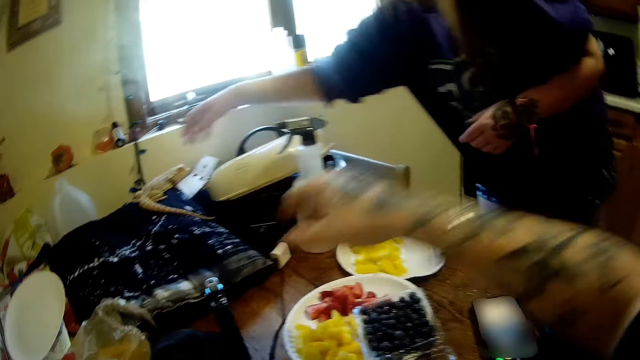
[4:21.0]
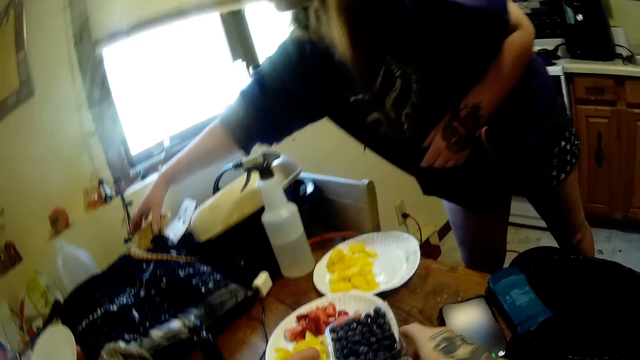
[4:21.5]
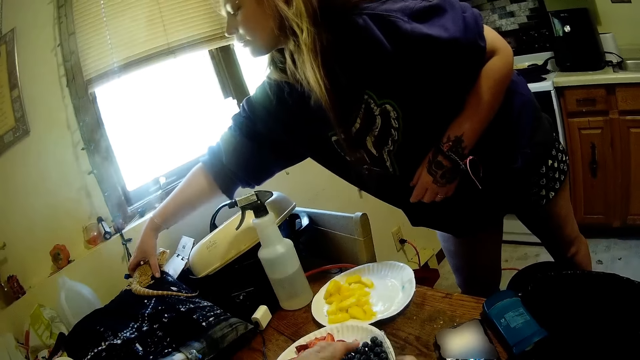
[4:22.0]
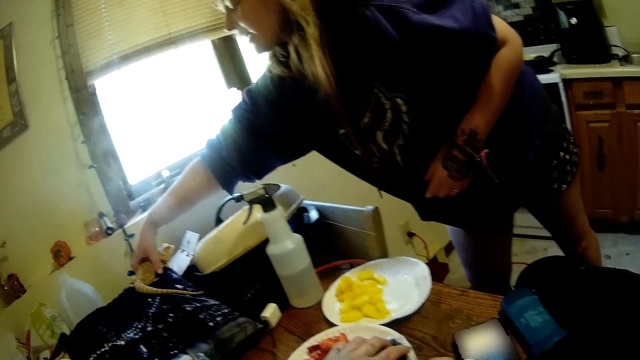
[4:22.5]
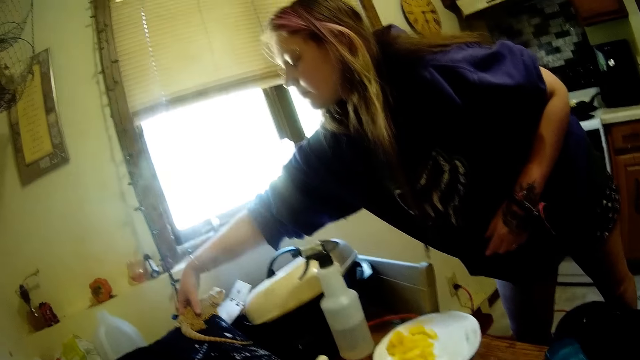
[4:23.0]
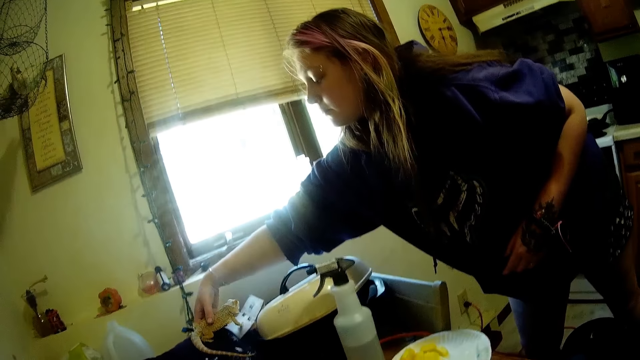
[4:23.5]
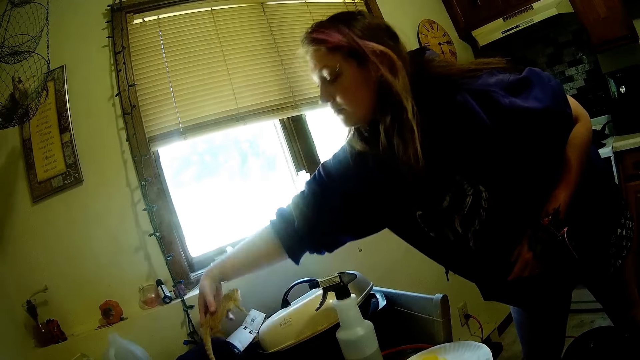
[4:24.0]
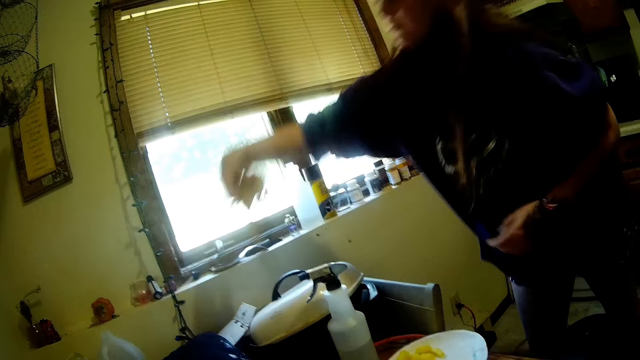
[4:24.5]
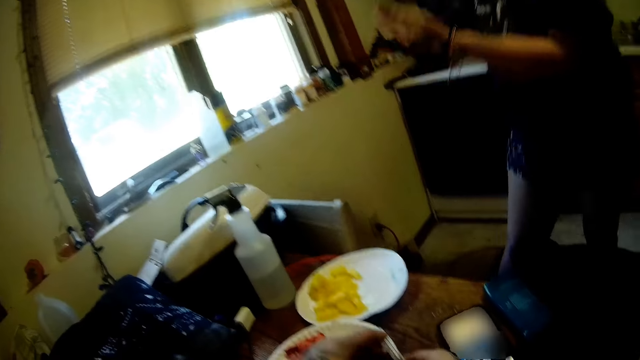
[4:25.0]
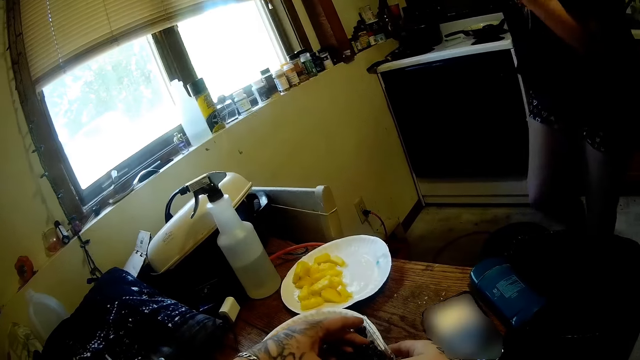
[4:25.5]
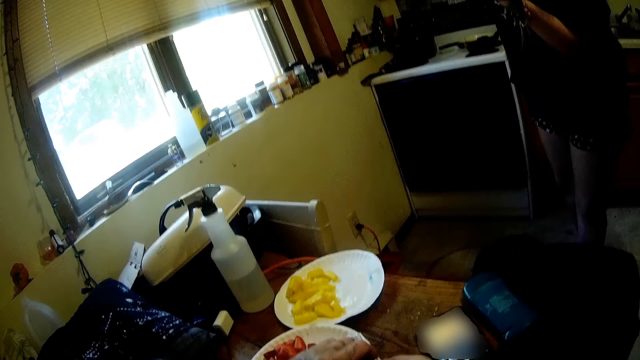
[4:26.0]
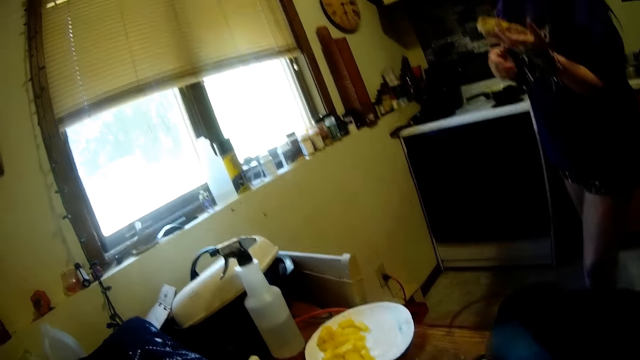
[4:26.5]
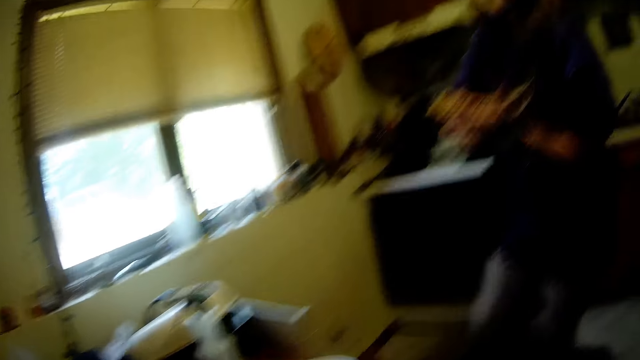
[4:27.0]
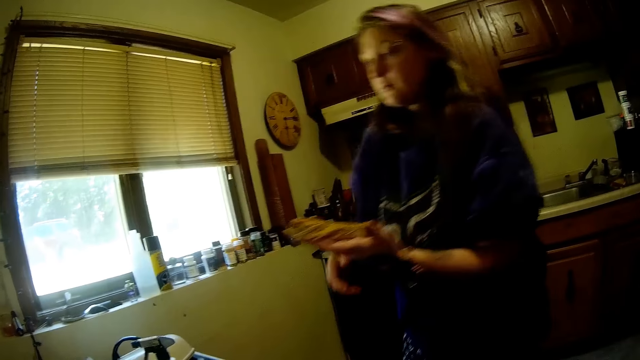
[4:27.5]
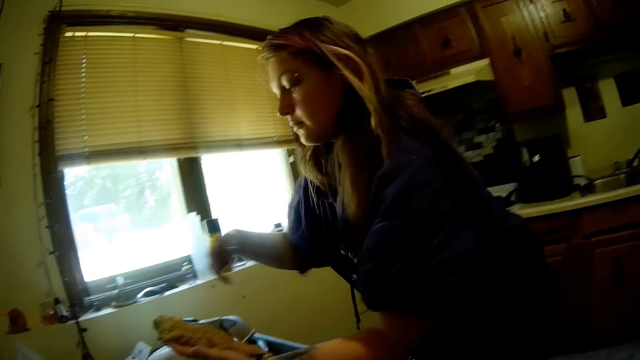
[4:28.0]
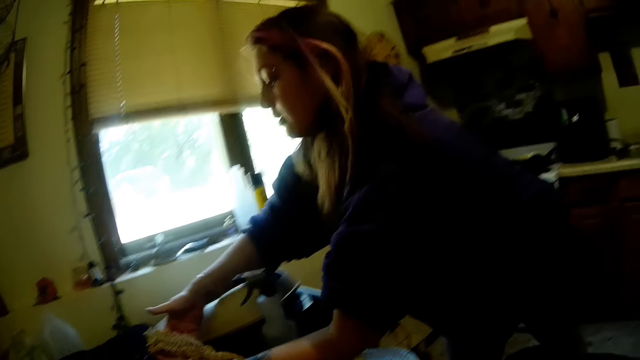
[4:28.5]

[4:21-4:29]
The camera wearer drops the shisha pipe on the table. The woman takes the lizard from the throw pillow with her left hand.

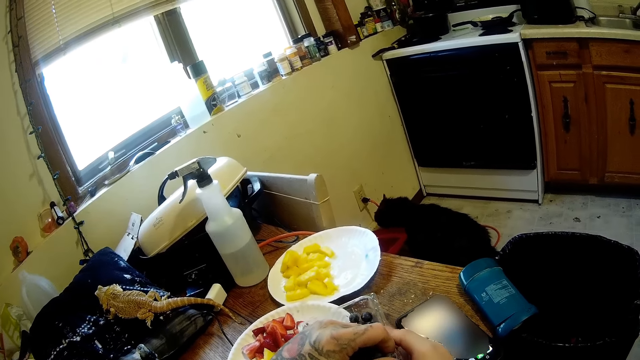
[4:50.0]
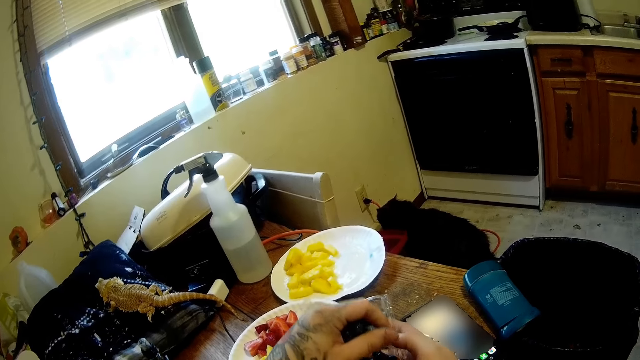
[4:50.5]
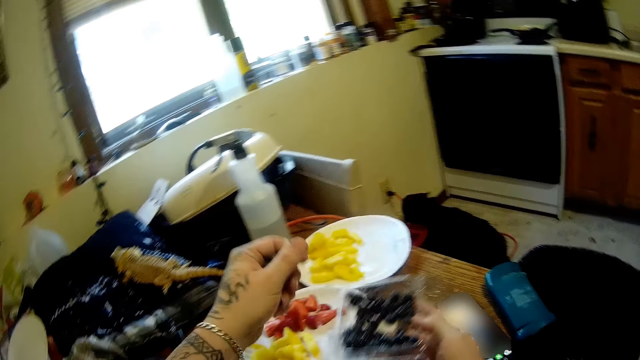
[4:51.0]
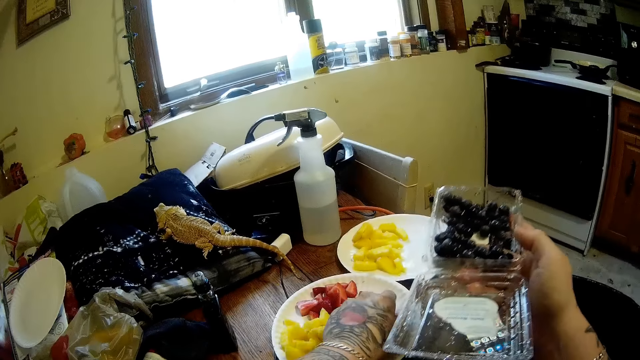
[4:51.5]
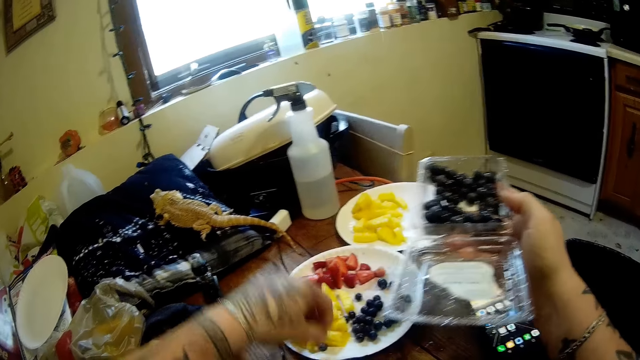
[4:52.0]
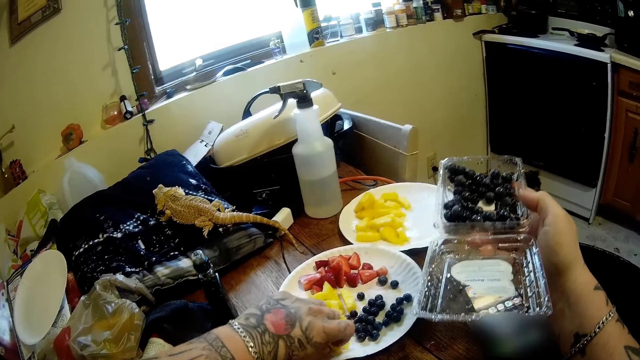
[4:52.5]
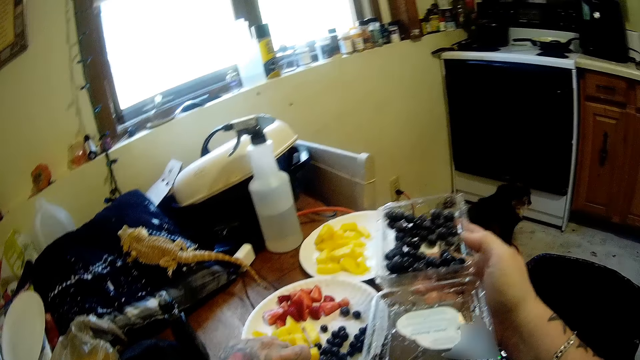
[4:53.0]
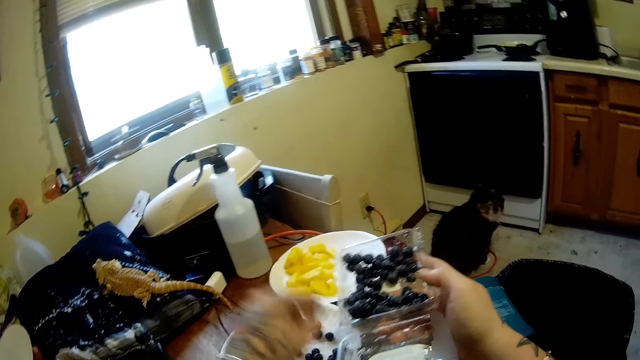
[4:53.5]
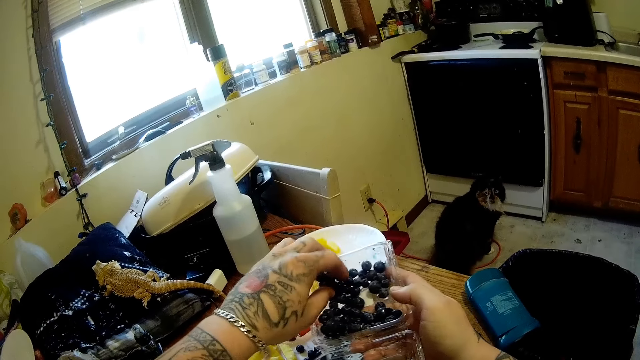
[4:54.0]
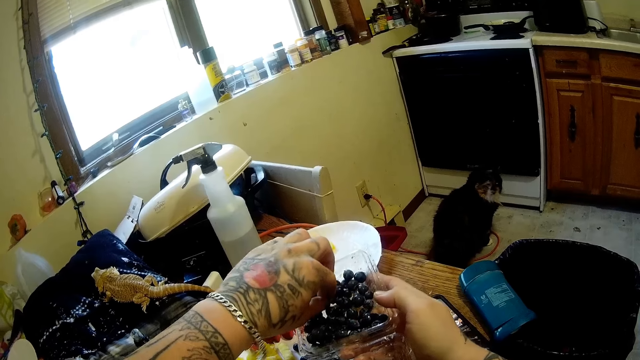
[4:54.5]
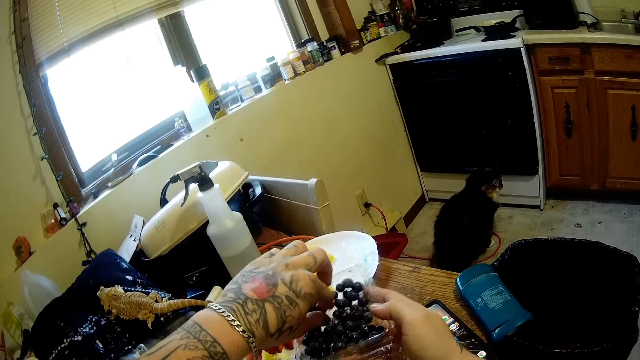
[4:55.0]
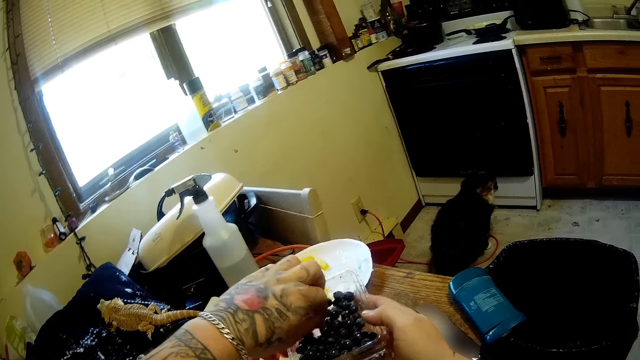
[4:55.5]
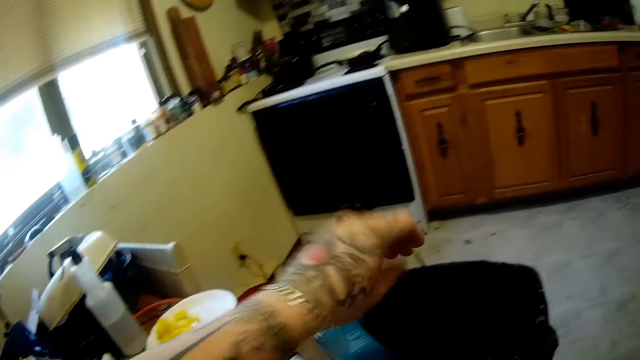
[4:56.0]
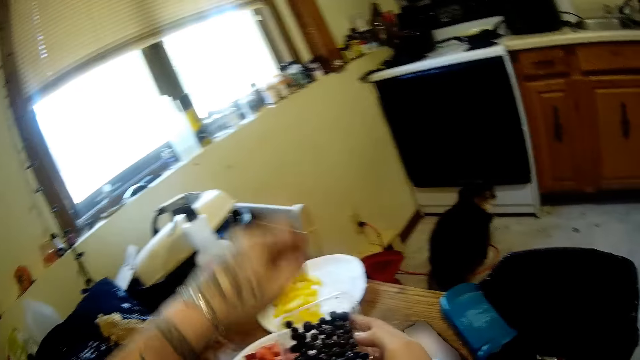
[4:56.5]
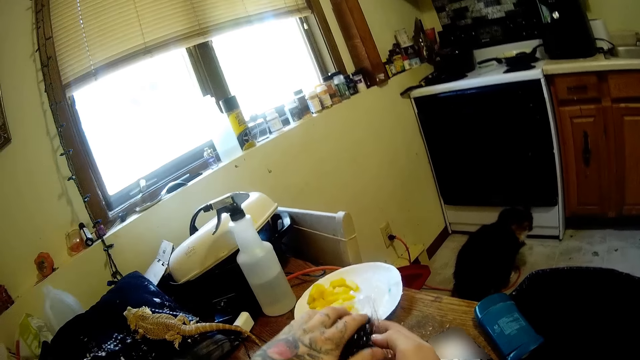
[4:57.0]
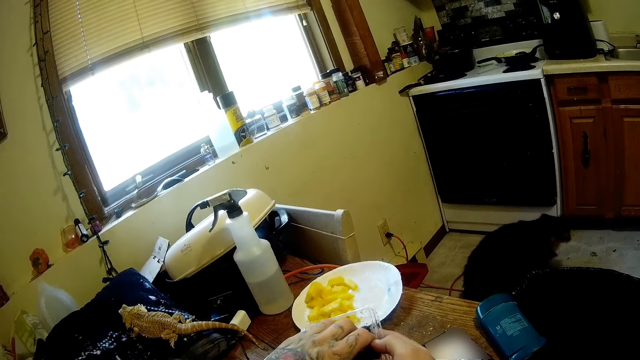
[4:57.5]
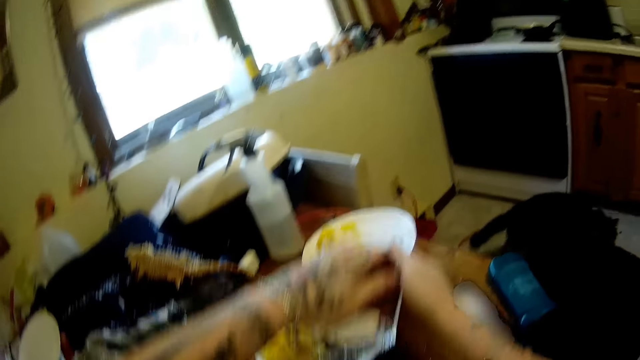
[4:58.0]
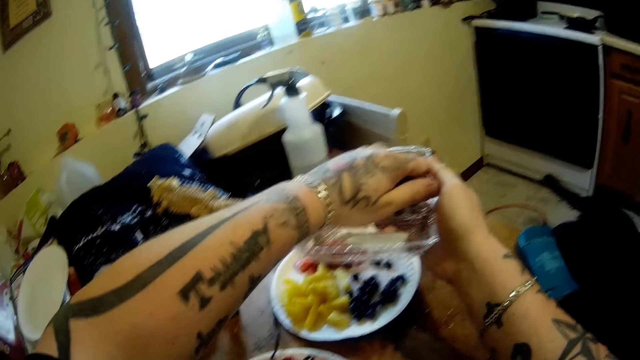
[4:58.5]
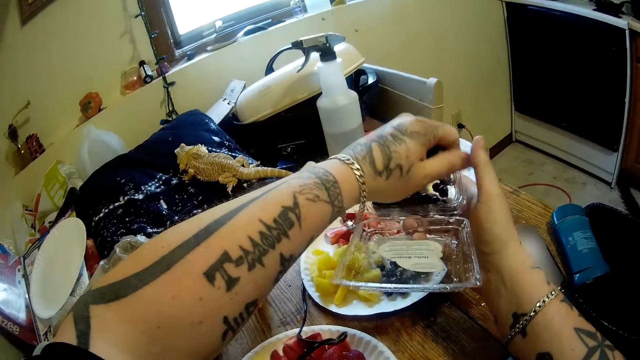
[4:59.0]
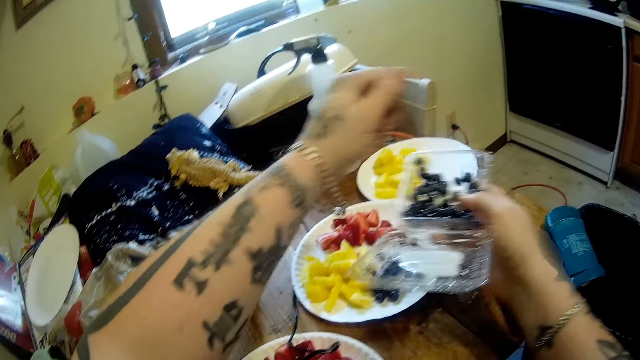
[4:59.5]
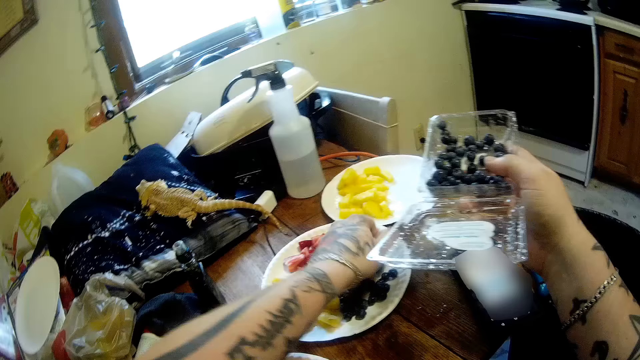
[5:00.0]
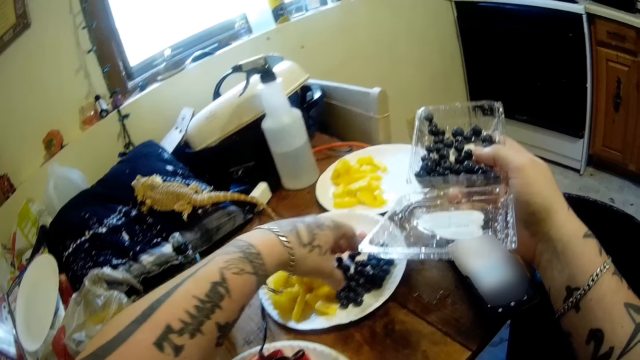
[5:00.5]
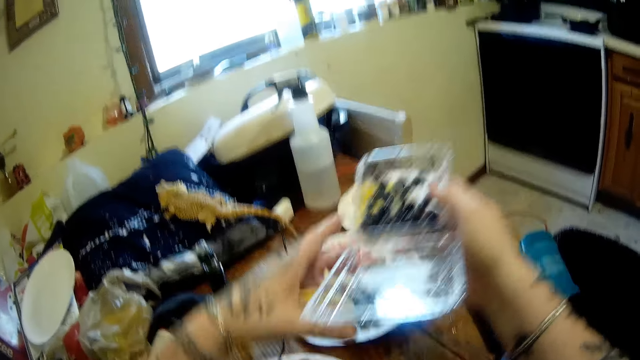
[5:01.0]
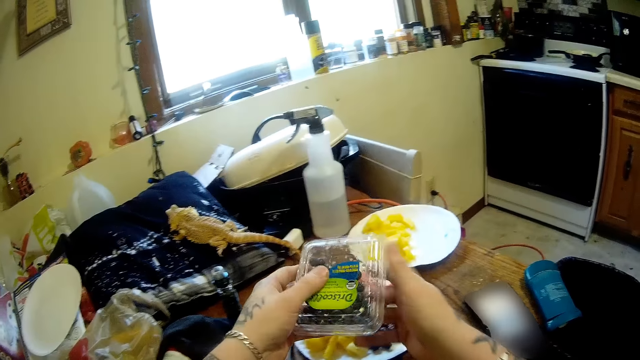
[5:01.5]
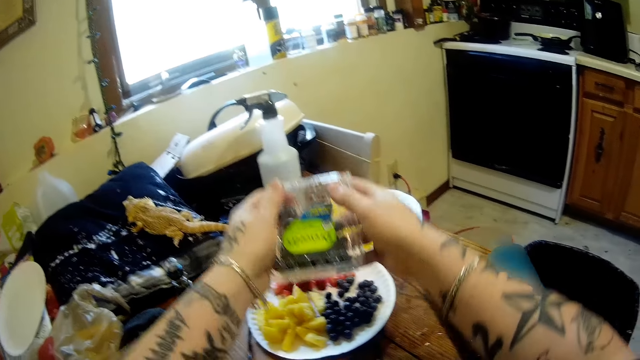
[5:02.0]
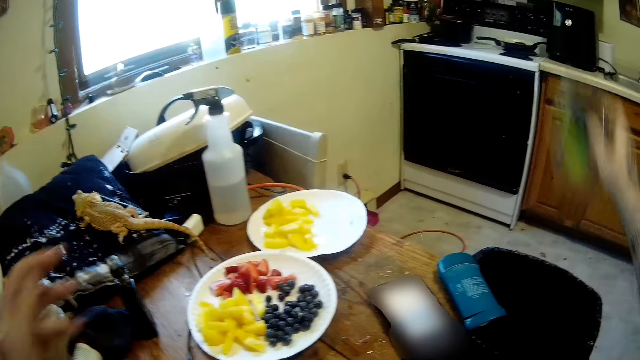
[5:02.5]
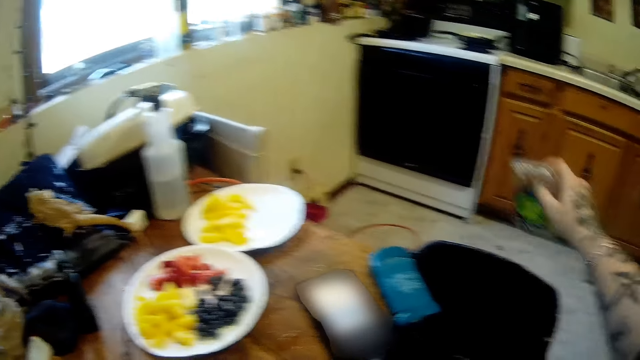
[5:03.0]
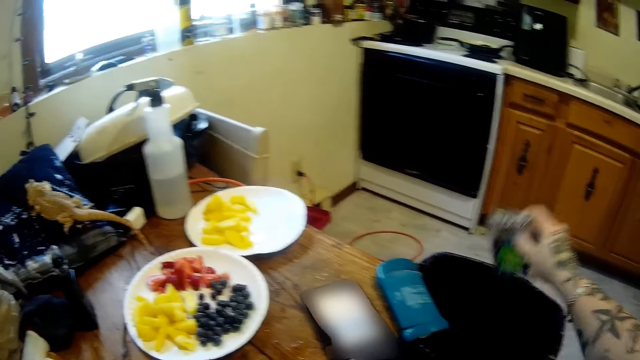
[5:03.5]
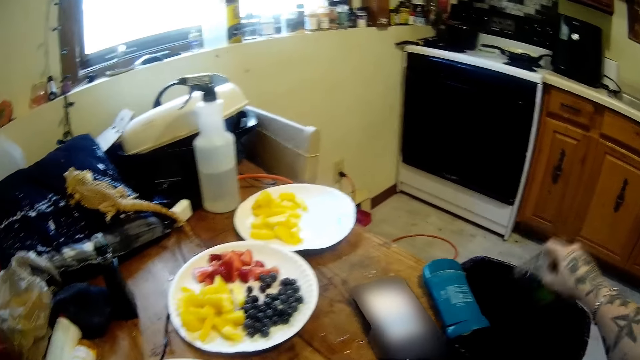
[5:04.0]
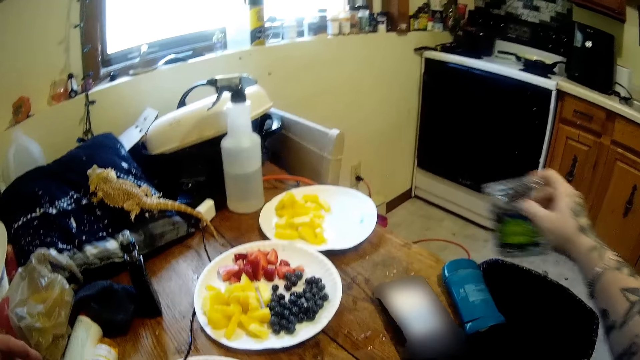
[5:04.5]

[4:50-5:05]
The camera wearer puts blackberry fruit in a plate. He picks something from the plastic container. He drops something in a trash bin. He picks blackberry fruit from the plastic container. He puts the blackberry fruit in the plate. He closes the plastic container or pack of grapes. He shakes the pack of grapes in his right hand.
